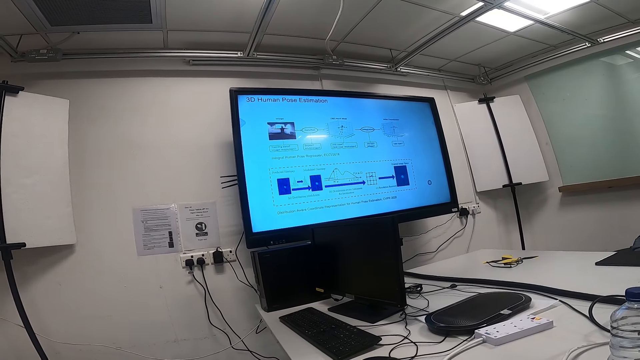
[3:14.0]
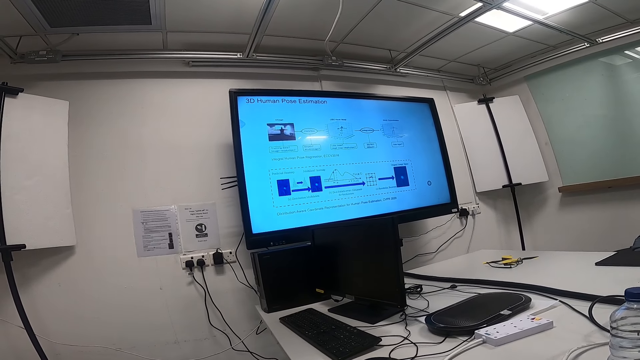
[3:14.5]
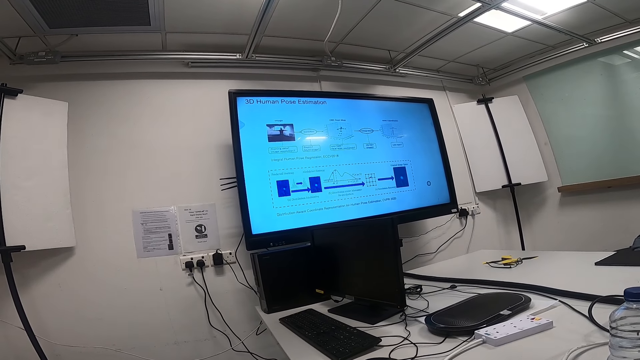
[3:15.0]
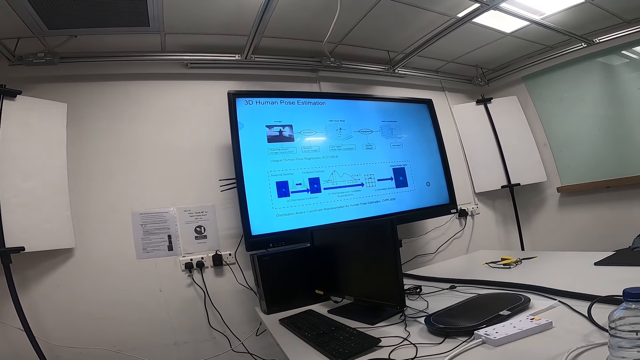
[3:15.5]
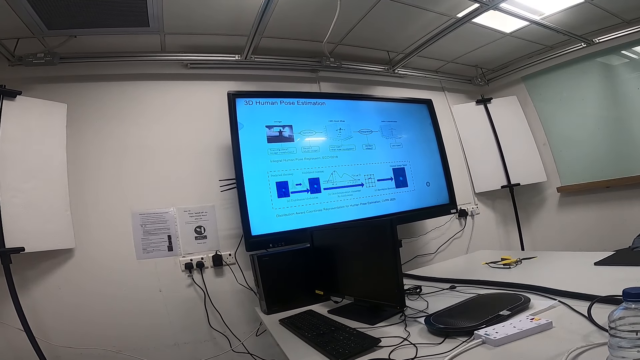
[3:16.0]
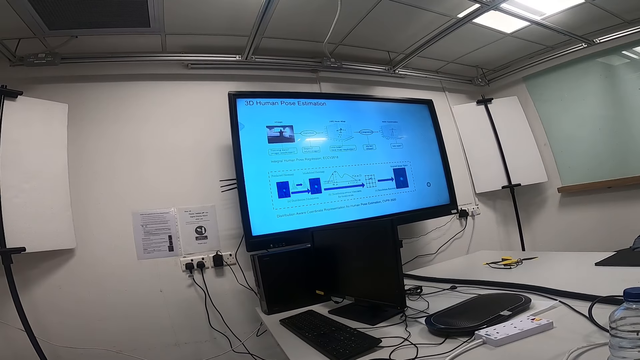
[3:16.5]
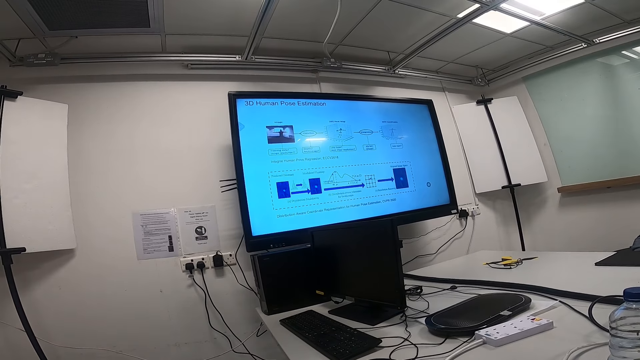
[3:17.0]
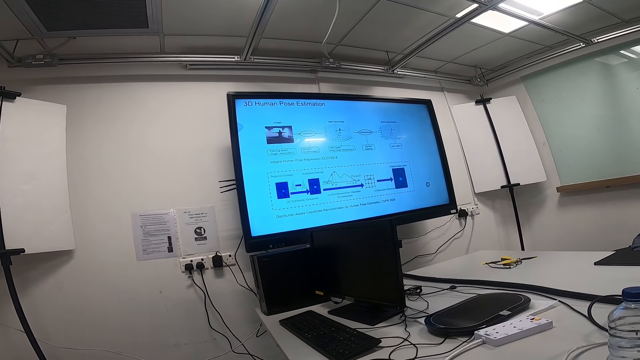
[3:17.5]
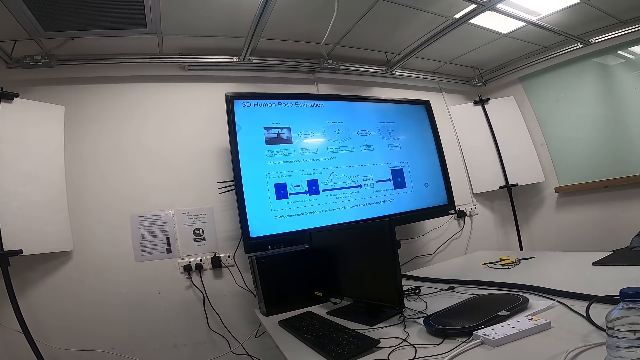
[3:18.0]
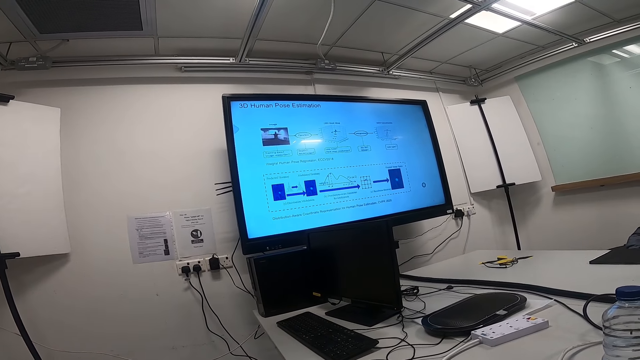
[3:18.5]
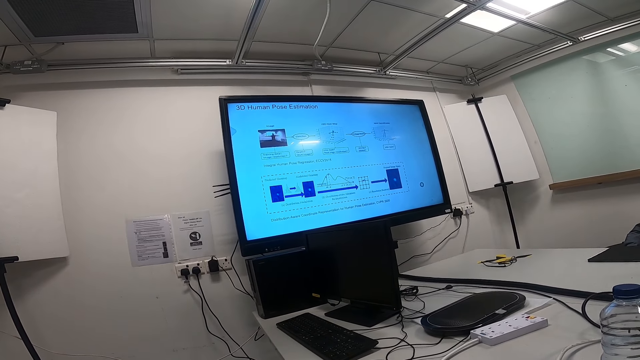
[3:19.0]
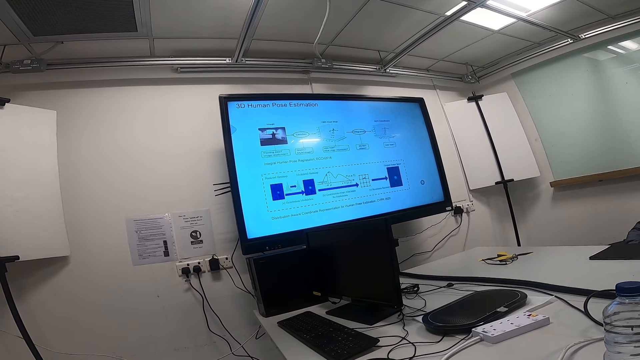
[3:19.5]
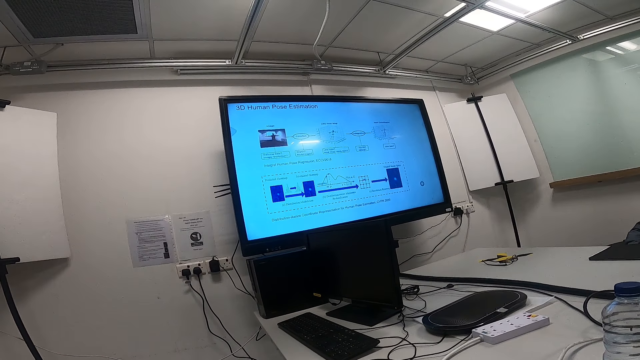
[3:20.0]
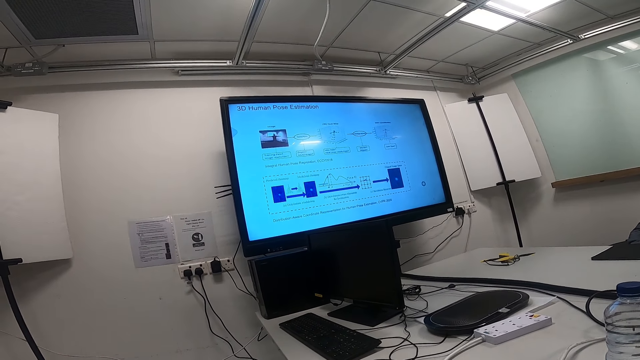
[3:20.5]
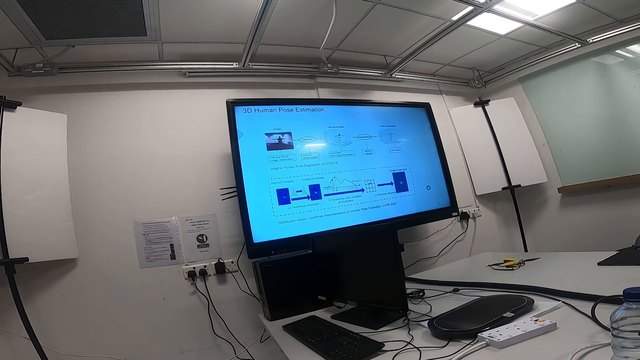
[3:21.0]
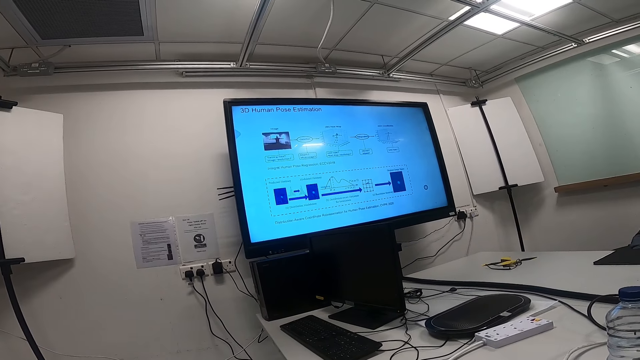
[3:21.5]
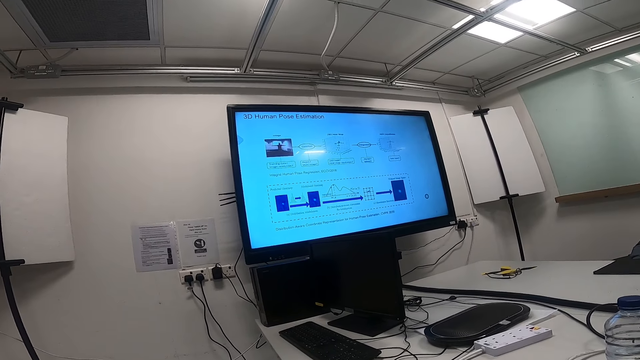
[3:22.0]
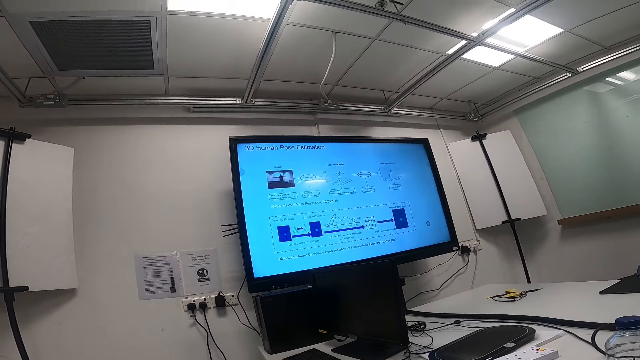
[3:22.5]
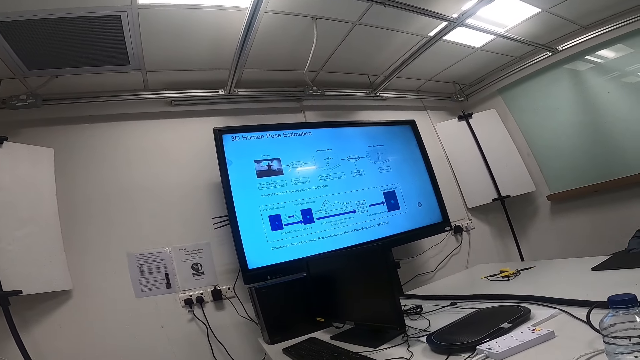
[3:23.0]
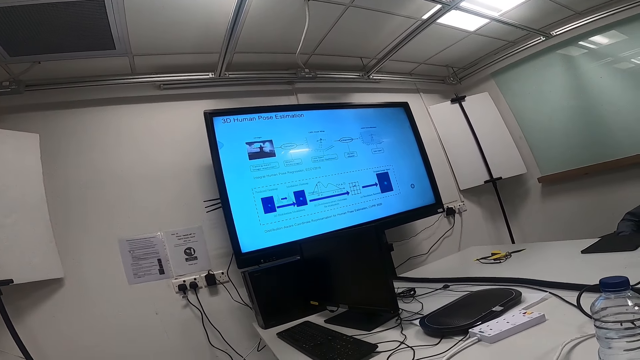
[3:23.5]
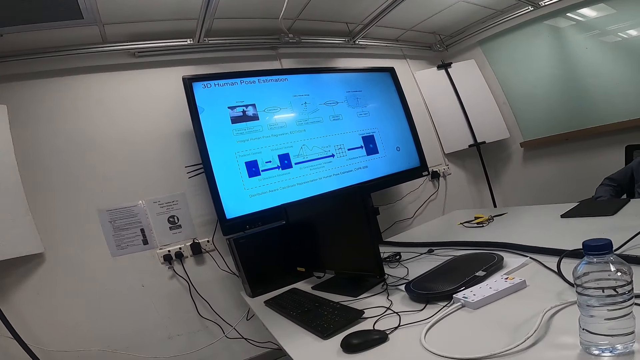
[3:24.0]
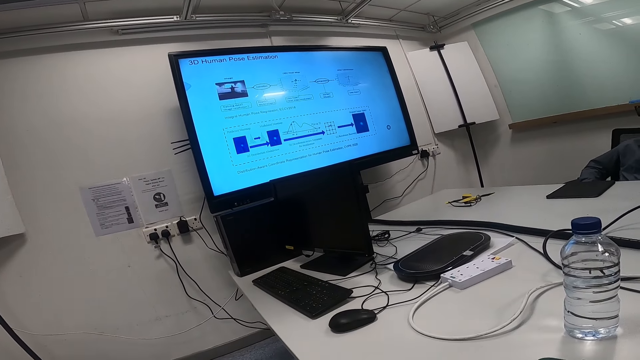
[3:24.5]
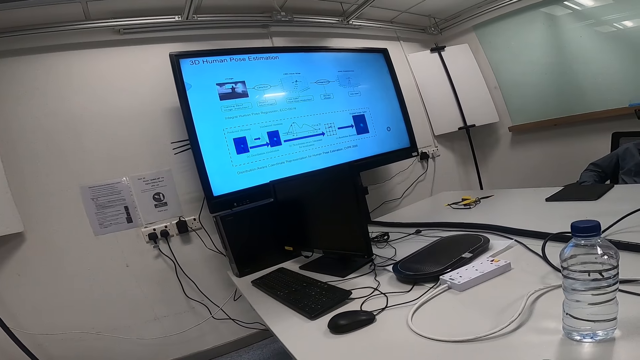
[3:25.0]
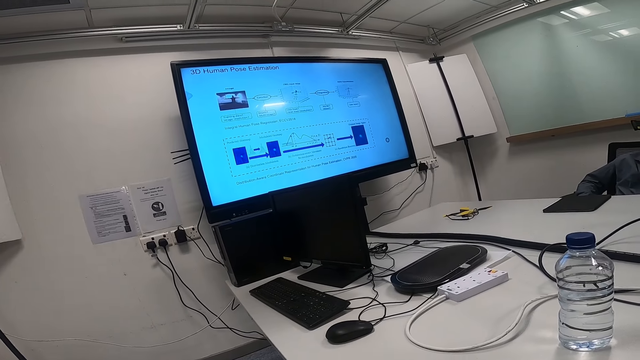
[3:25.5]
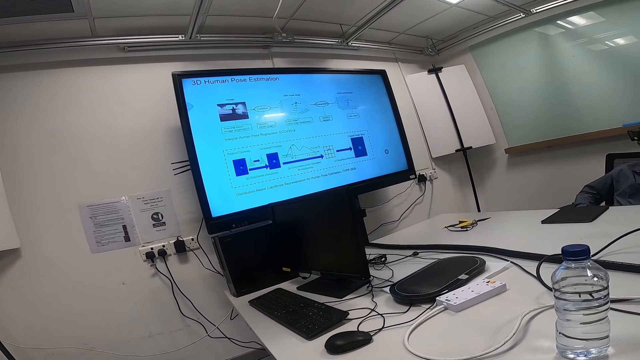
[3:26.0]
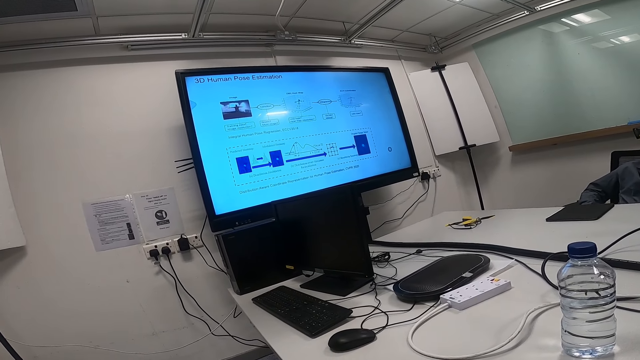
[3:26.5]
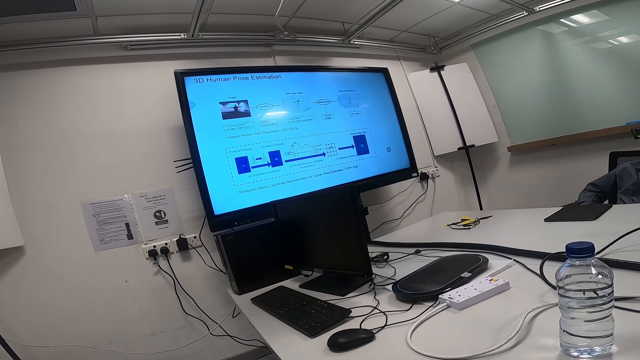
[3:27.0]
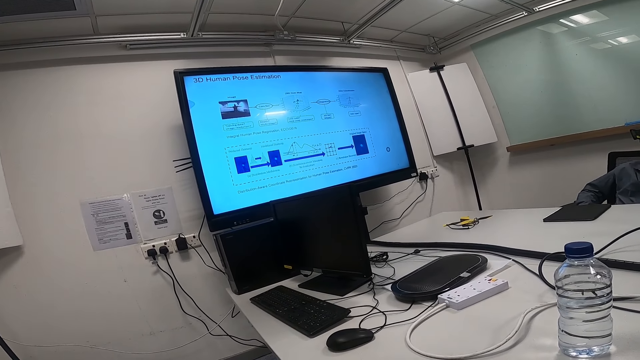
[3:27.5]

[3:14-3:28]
The camera wearer moves around.

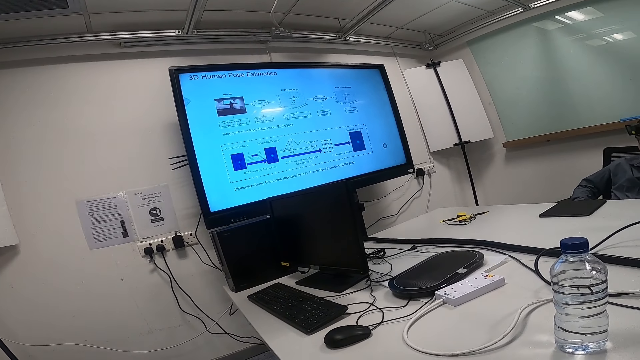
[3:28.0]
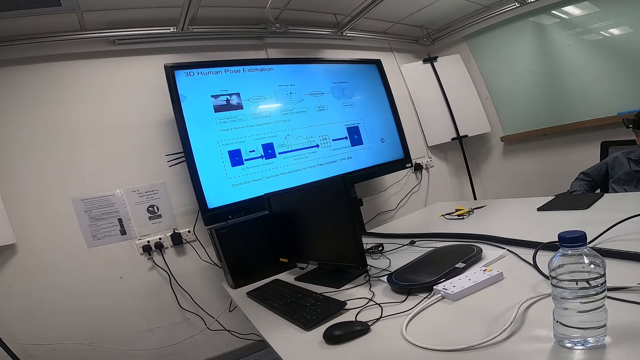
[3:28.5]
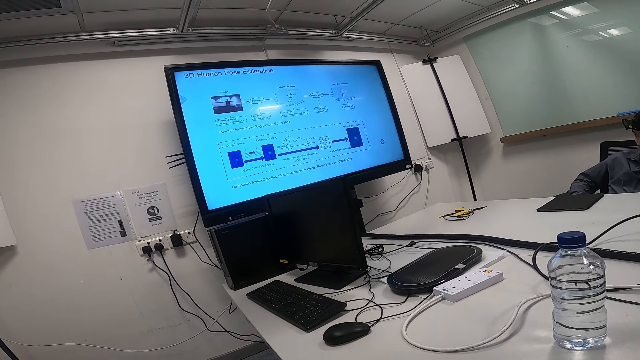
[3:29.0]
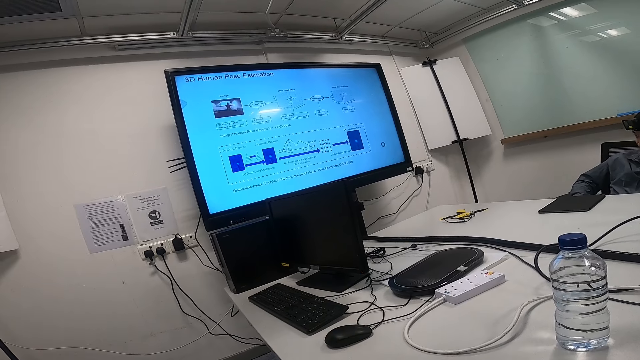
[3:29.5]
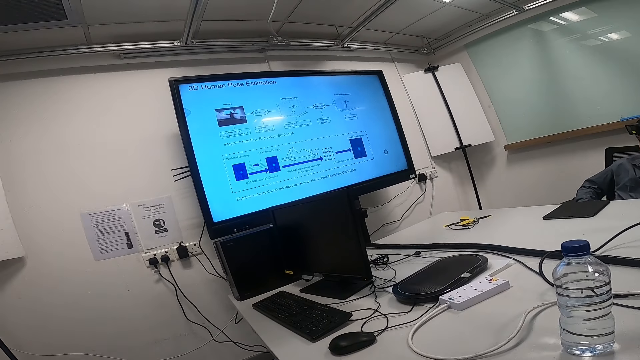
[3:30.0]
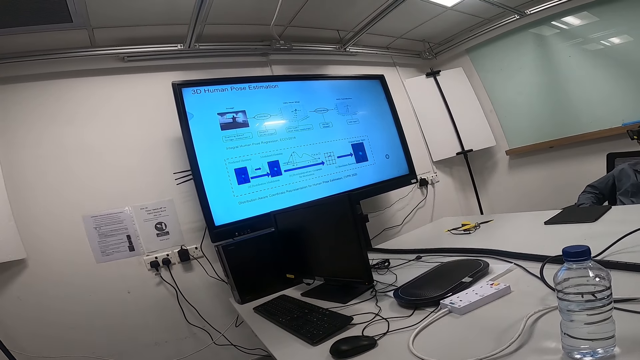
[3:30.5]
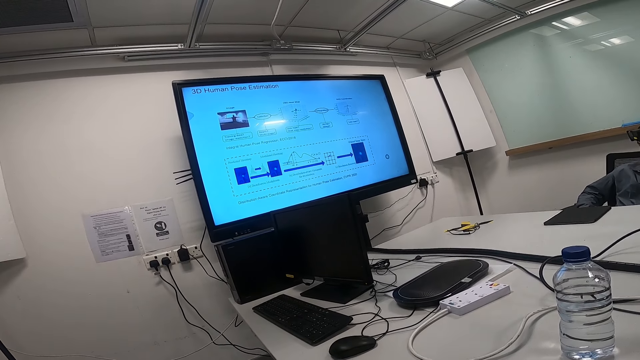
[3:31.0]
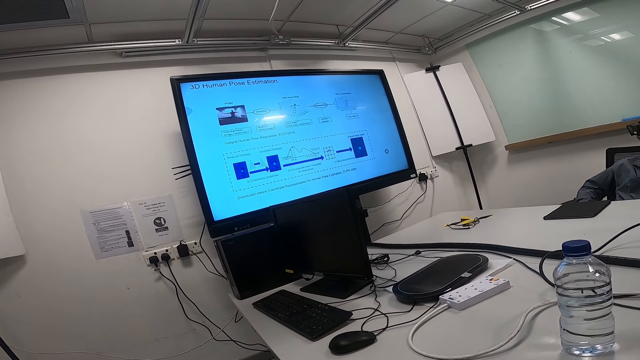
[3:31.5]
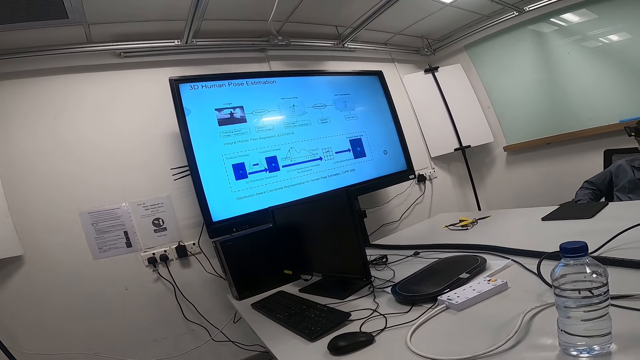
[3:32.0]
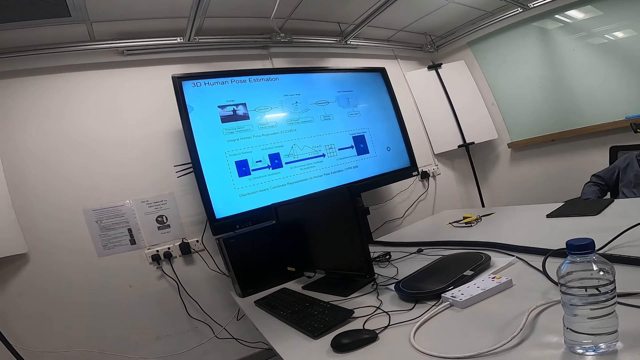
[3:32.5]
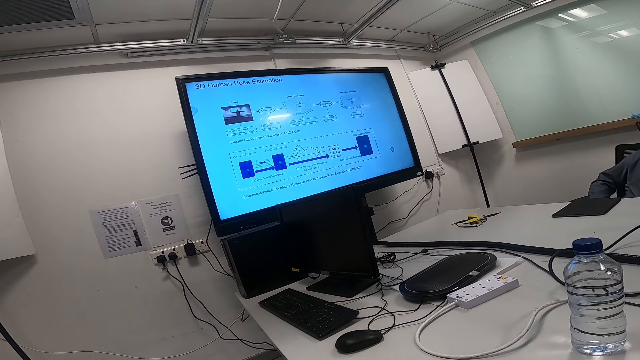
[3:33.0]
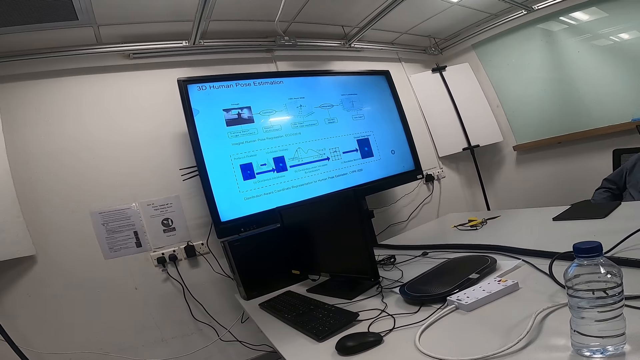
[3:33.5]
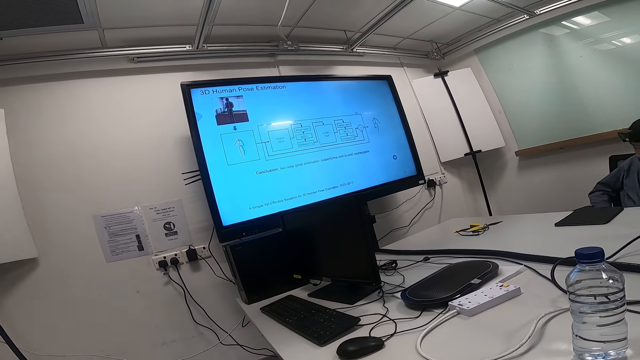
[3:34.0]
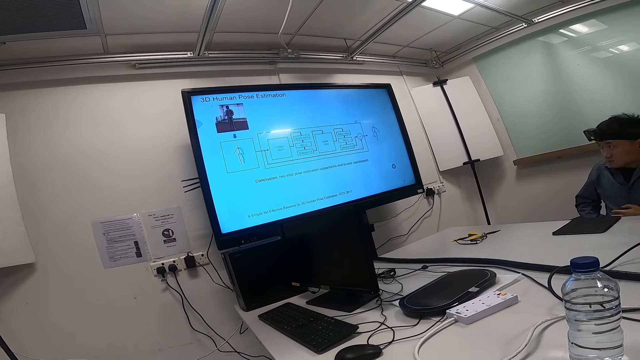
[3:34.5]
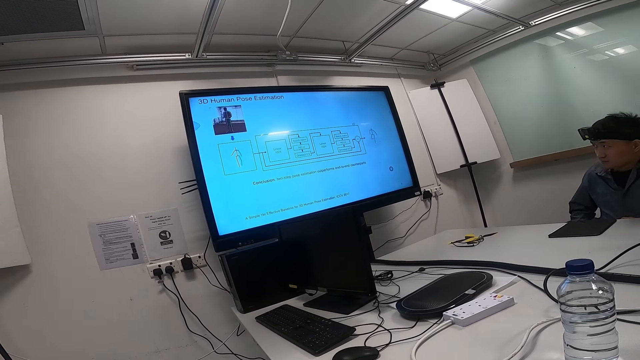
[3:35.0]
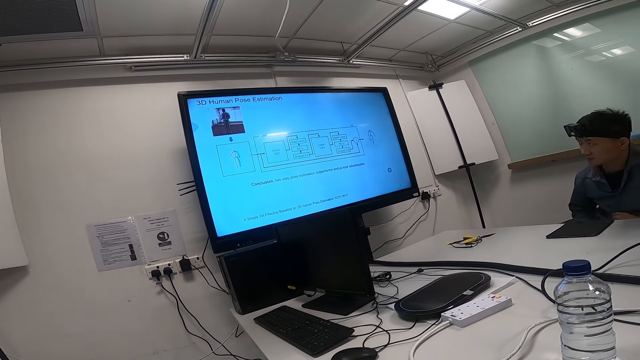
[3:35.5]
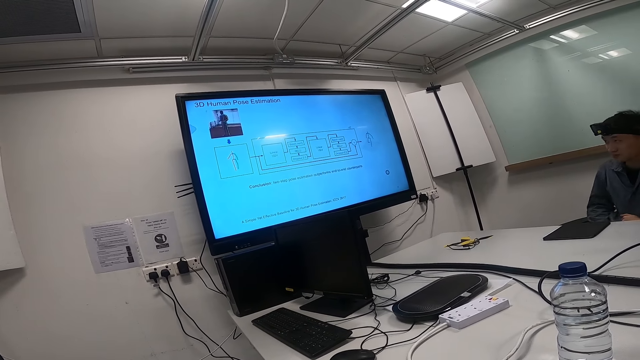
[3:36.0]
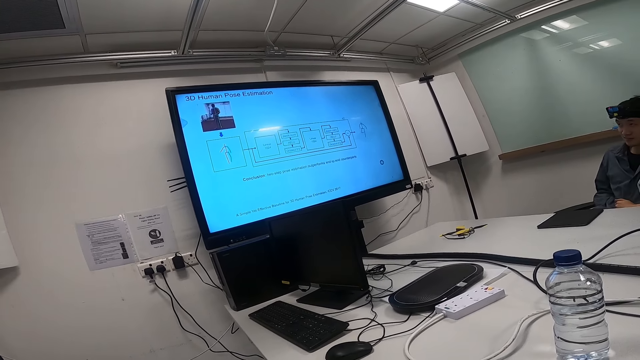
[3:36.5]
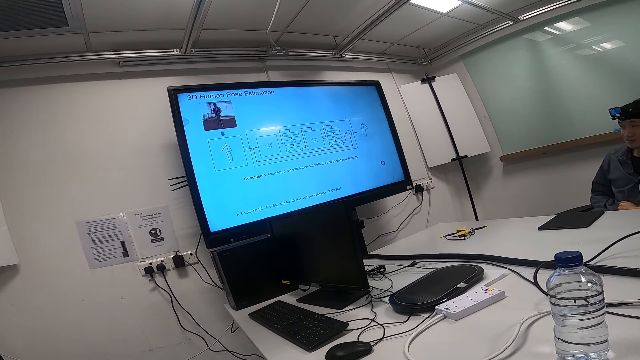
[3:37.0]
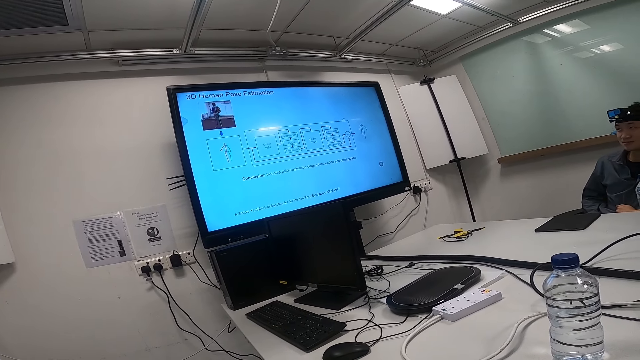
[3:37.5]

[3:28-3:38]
A man moves on the chair. The man nips the chair back on the floor. The man sits on the chair.
